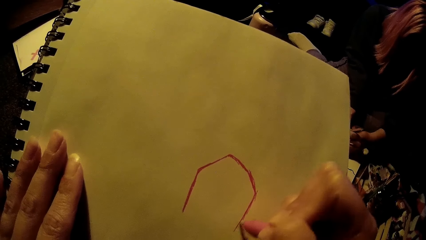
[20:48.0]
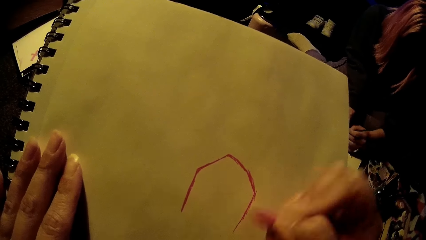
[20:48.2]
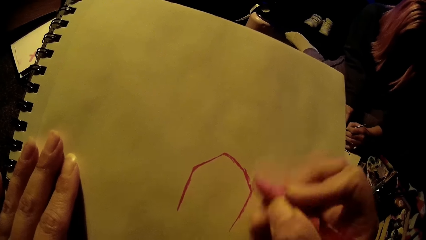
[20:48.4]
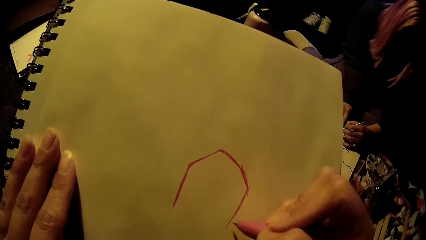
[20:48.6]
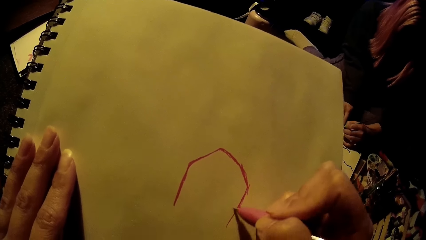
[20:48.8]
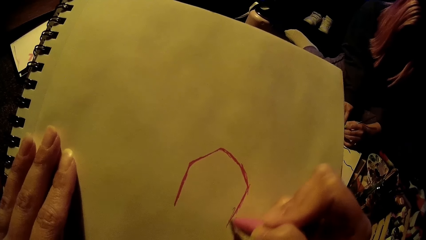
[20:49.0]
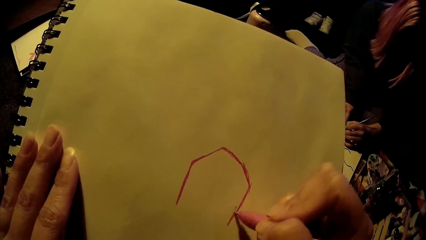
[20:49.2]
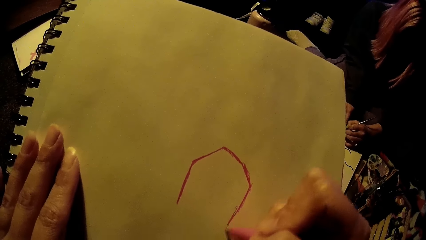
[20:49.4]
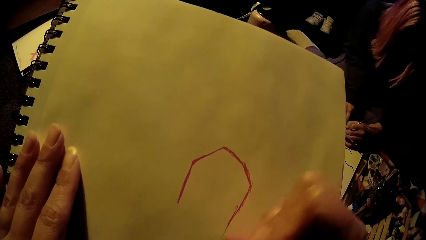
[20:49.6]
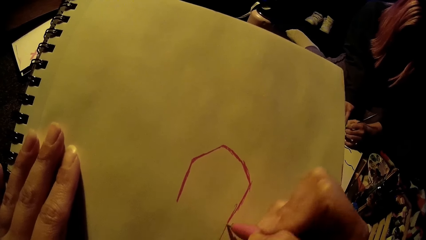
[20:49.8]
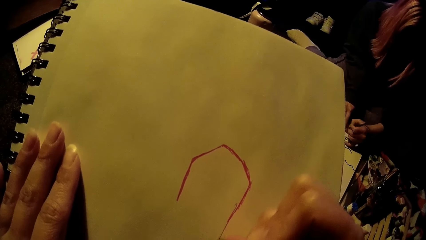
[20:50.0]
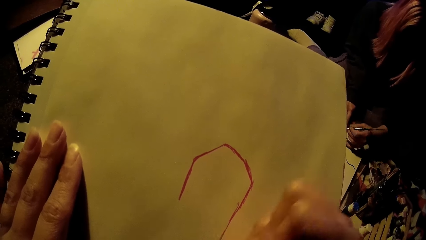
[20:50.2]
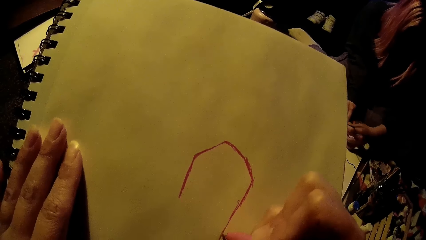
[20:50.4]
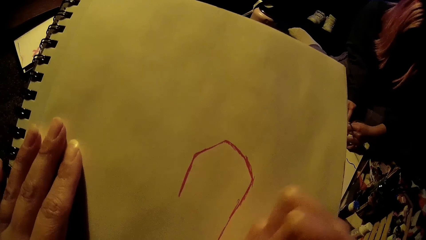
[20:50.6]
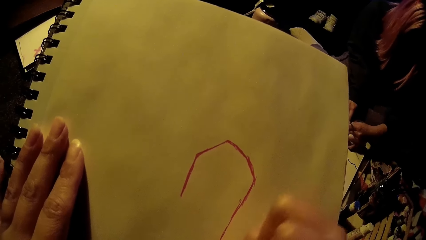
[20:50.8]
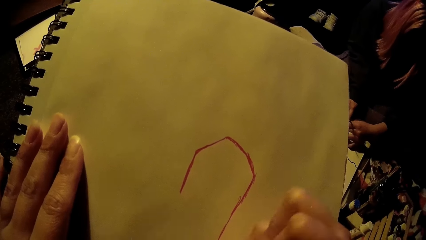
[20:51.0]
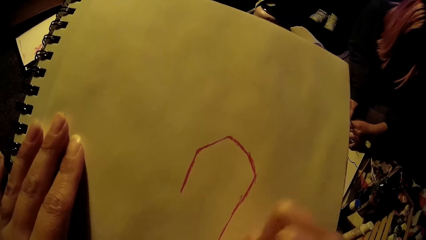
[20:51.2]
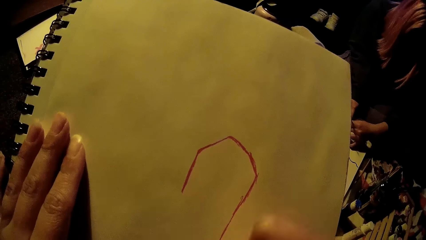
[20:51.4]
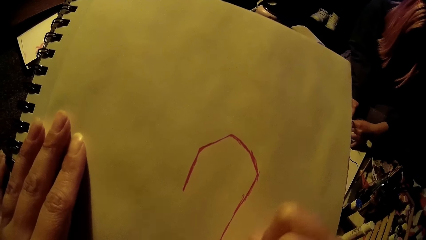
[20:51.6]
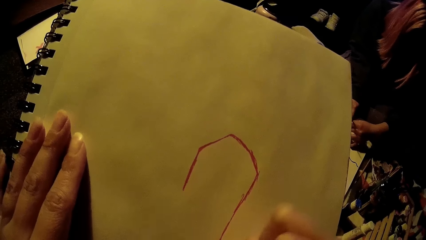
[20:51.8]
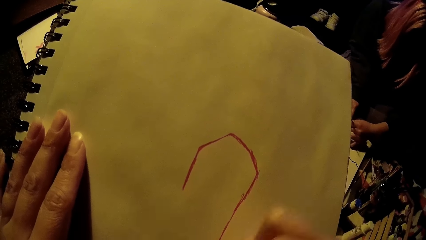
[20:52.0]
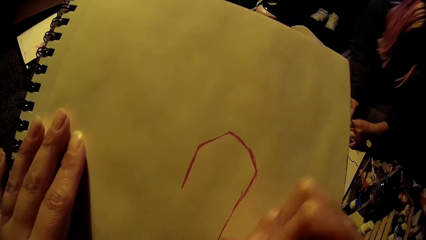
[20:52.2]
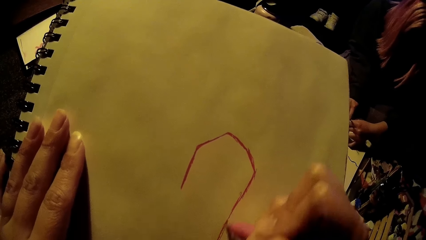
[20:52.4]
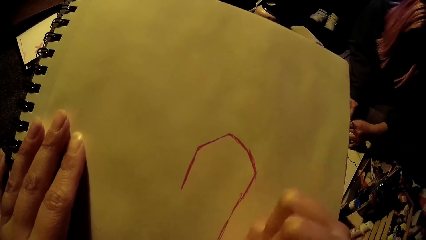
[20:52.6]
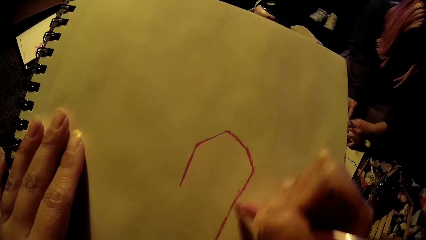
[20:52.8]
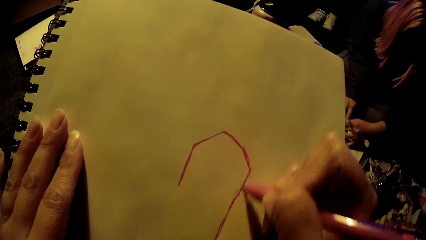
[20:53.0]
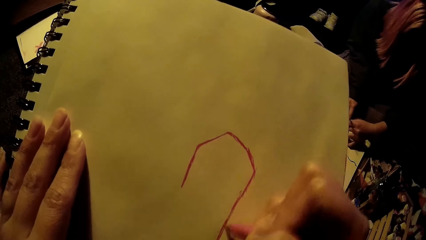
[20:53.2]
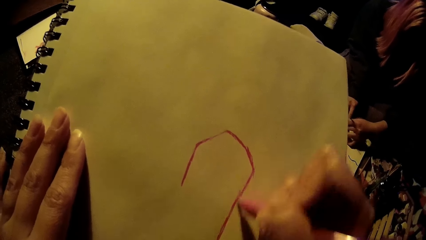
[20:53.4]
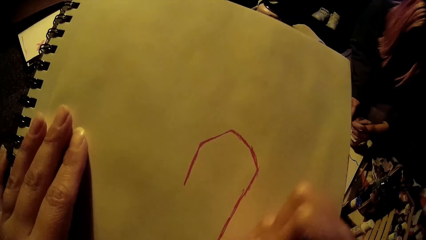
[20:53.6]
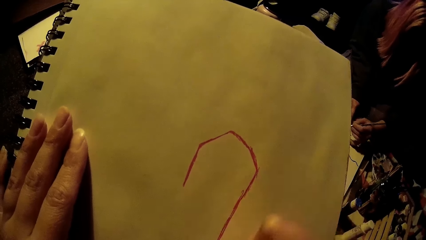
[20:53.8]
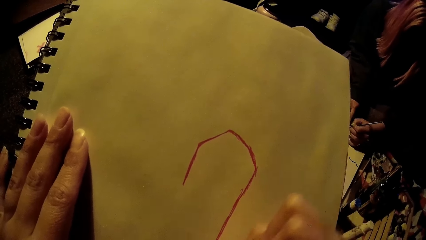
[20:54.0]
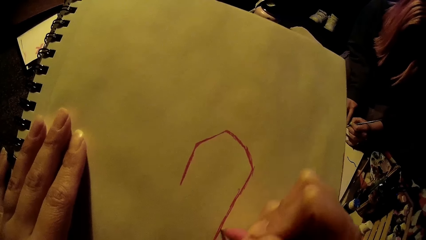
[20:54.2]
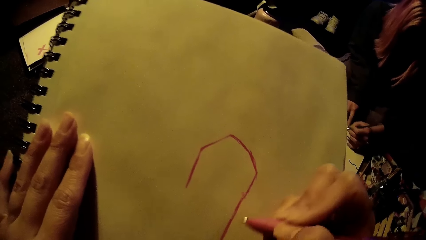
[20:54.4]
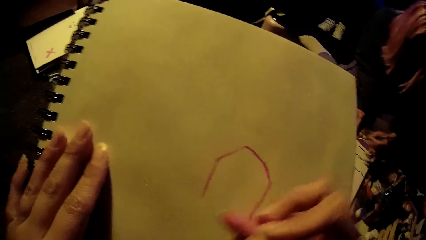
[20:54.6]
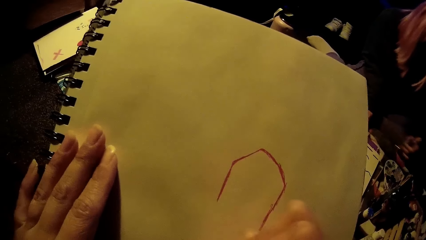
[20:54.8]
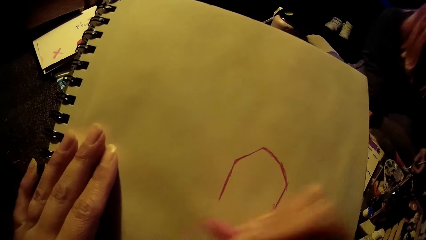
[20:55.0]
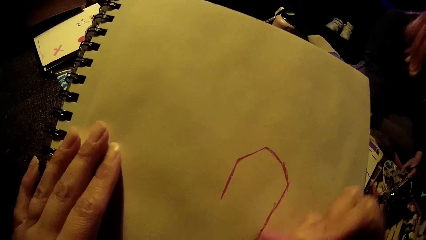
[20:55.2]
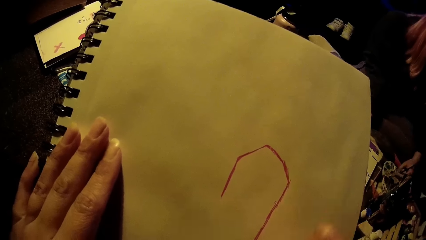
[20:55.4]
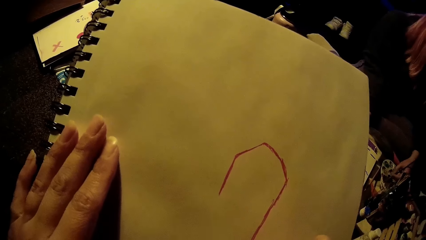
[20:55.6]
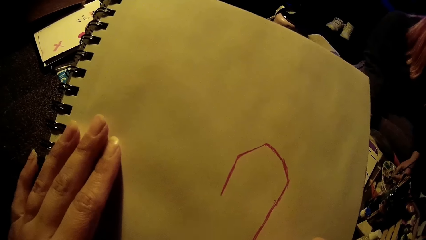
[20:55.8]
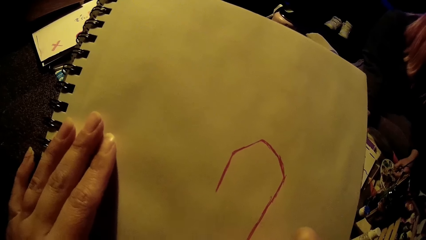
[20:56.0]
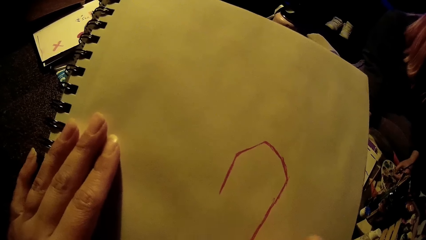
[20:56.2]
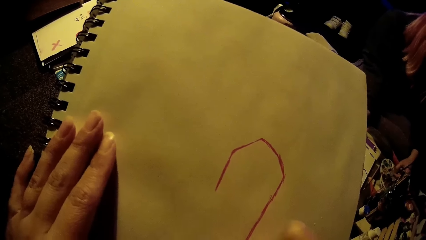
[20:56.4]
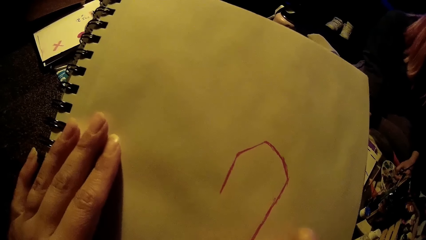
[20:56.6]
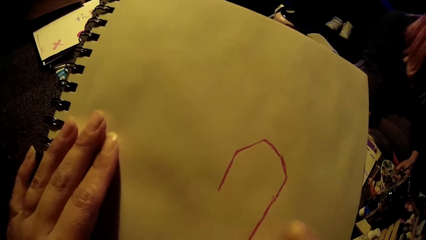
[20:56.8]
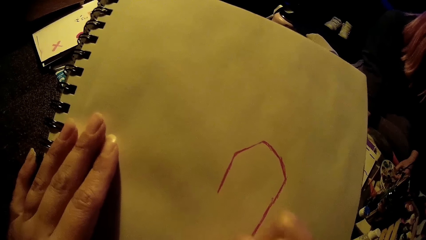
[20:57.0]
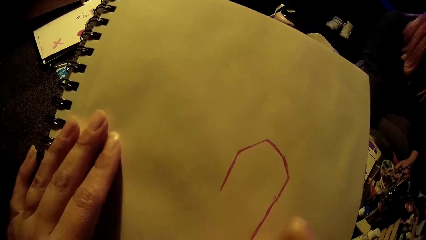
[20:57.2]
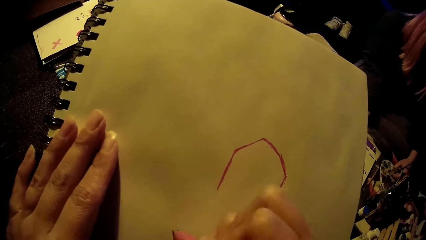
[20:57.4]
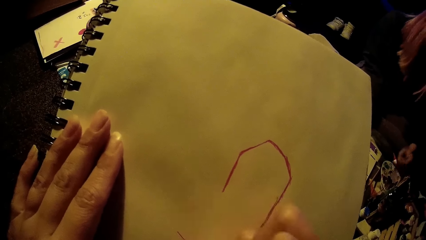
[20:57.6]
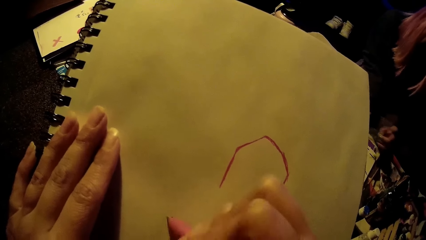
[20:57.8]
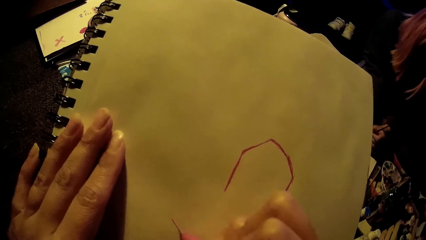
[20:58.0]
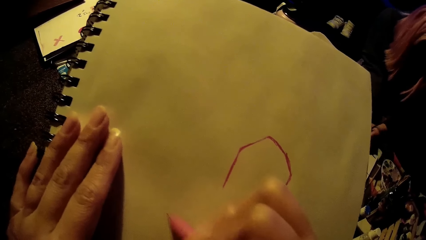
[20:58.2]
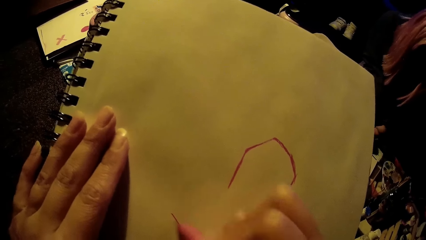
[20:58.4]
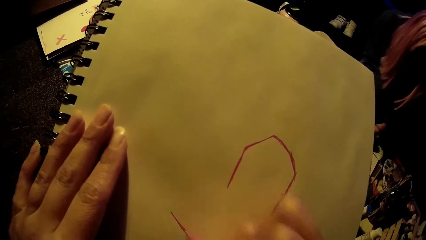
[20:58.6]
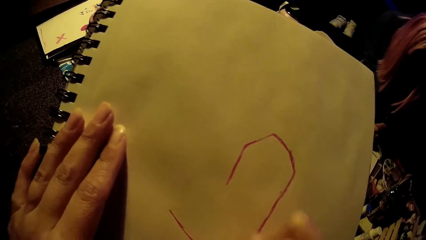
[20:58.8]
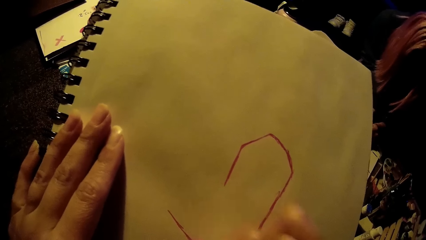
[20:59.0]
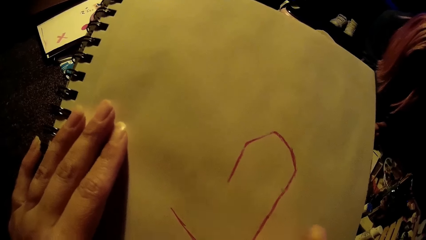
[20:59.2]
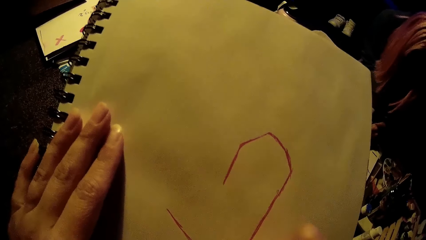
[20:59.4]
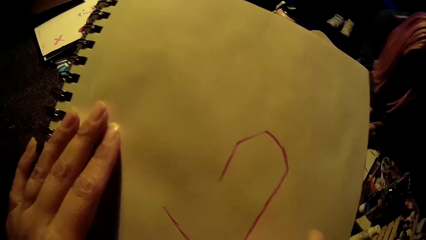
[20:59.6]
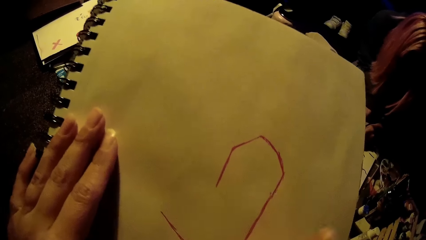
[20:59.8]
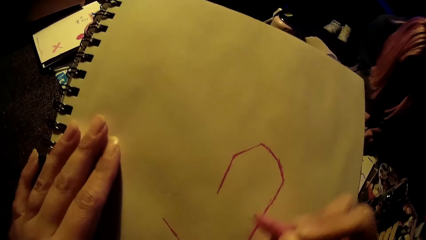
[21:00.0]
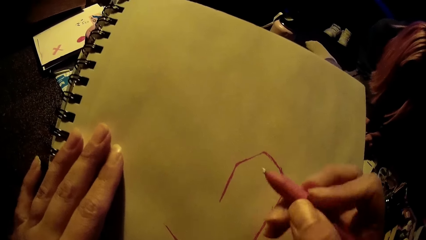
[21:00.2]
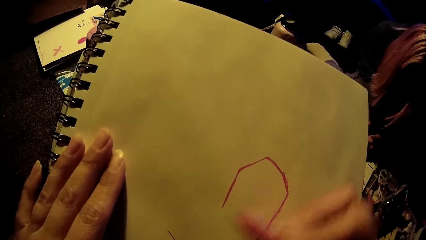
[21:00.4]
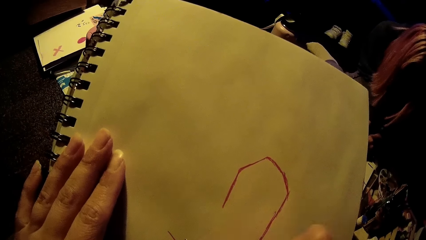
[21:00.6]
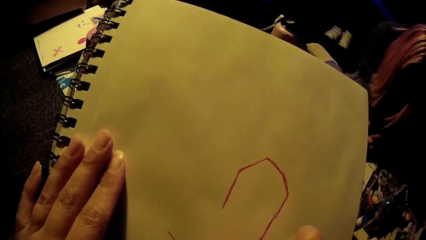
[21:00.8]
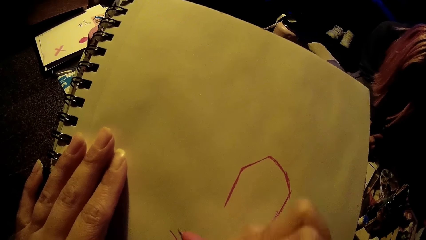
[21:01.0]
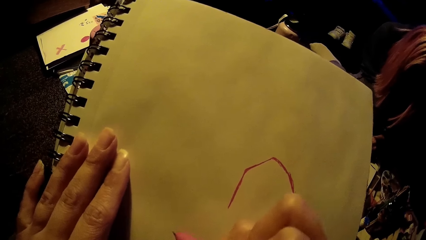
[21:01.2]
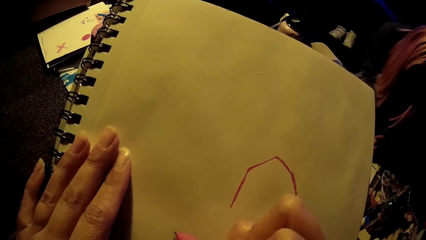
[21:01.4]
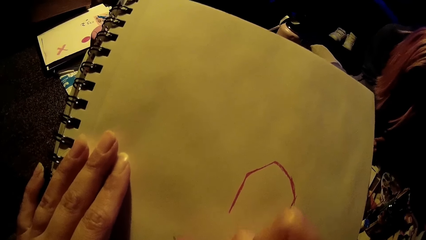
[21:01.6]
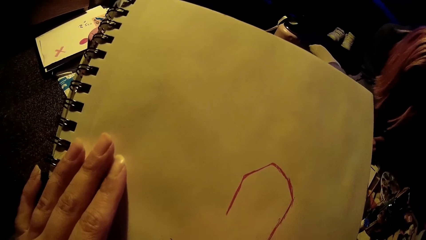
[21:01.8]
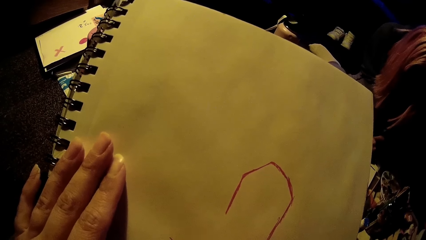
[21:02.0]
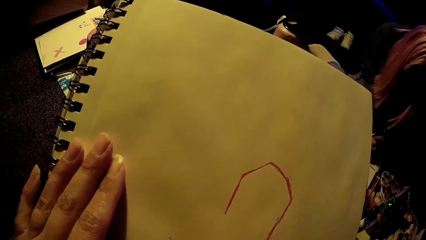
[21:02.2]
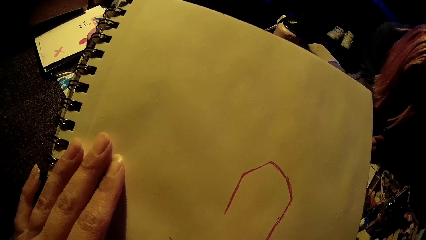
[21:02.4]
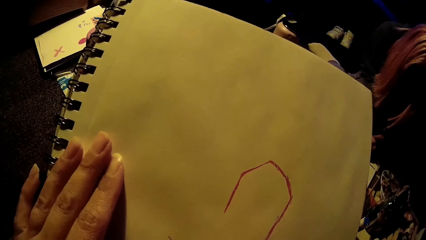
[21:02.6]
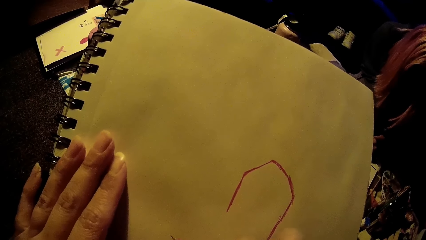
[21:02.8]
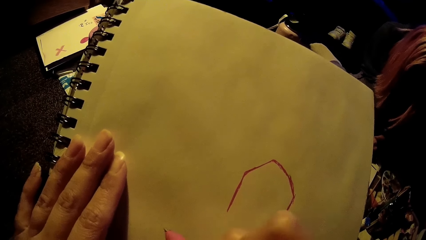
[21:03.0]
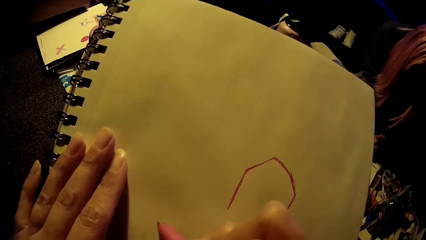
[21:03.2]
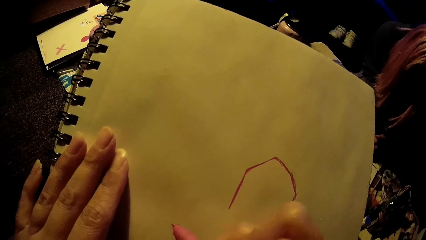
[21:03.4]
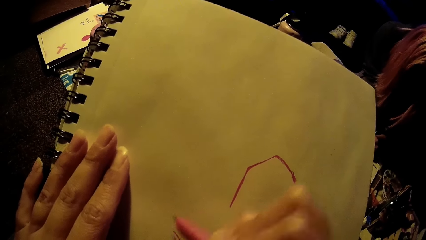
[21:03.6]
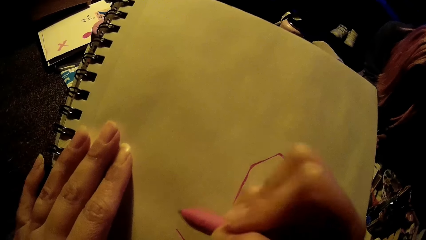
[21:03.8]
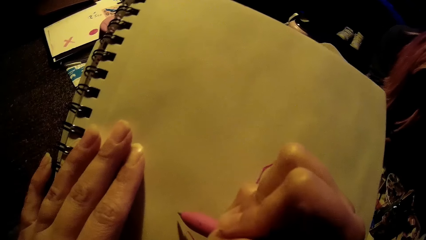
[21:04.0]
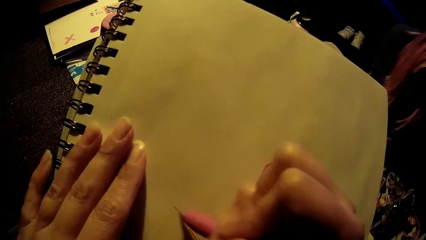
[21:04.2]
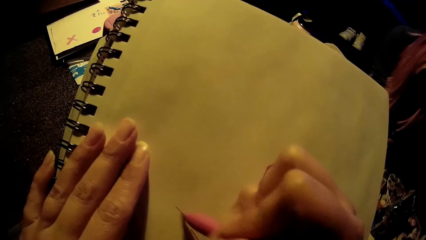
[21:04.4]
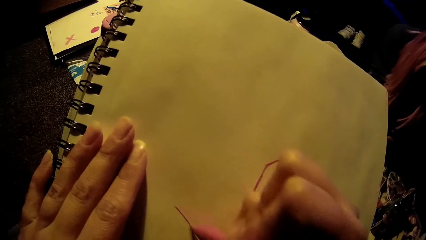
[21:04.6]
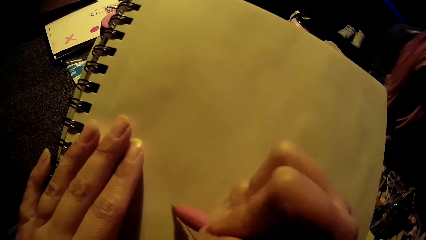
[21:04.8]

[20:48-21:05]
A woman paints on the paper with the paint brush in her left hand. The woman rubs the paintbrush in paint with her left hand.
